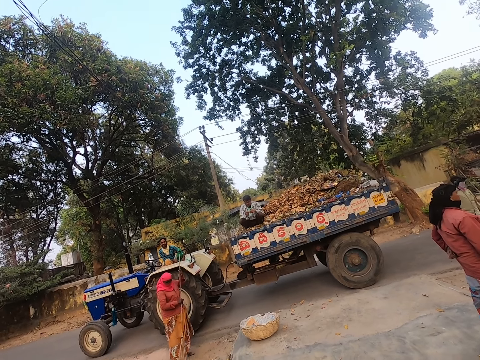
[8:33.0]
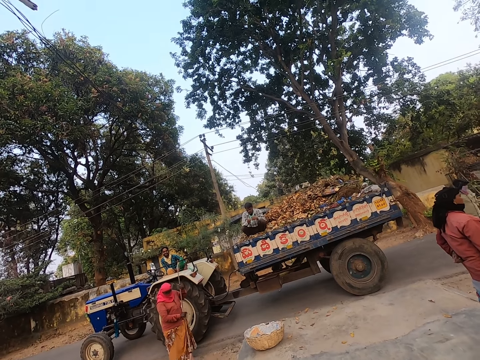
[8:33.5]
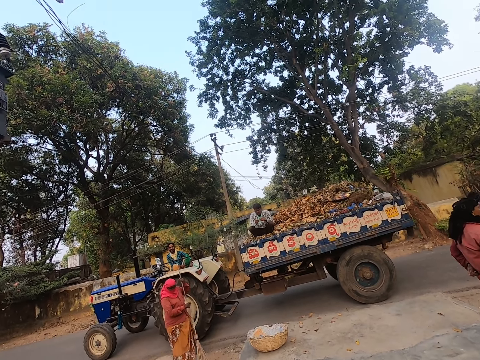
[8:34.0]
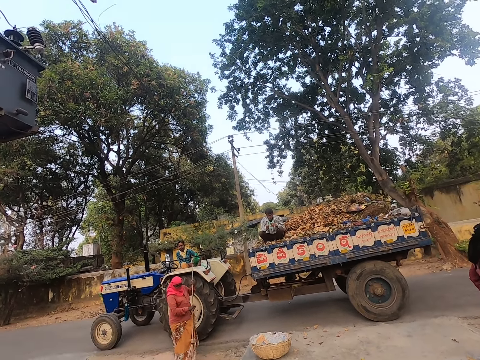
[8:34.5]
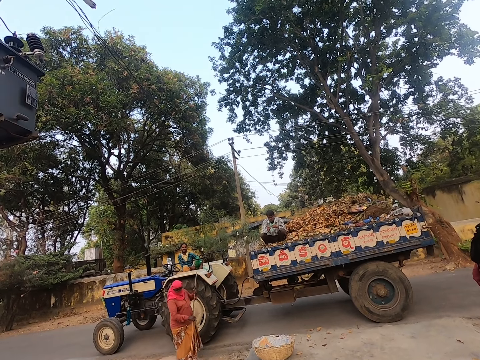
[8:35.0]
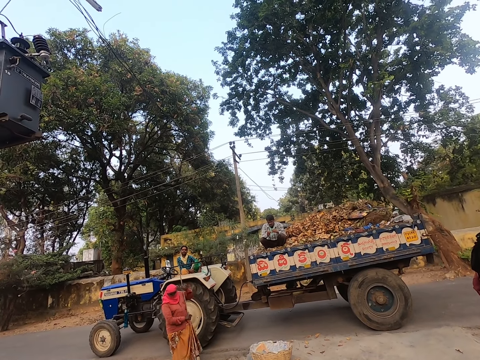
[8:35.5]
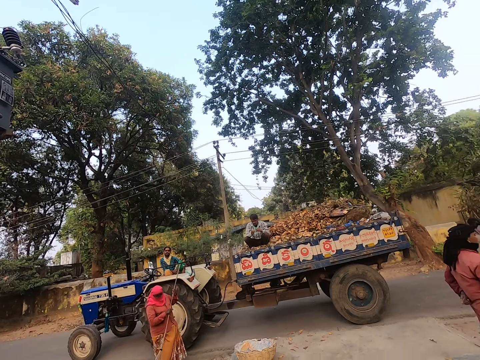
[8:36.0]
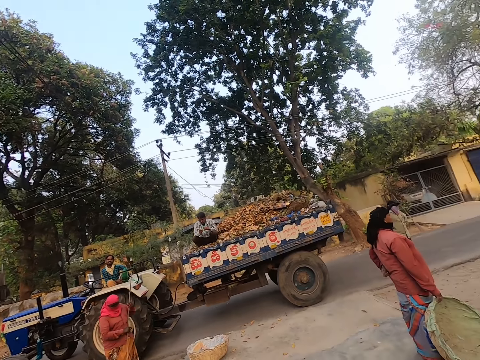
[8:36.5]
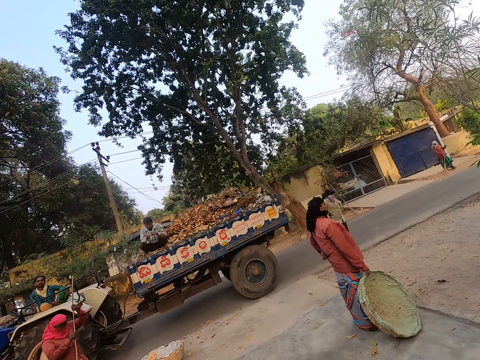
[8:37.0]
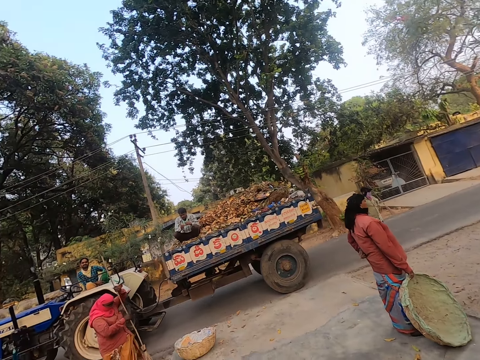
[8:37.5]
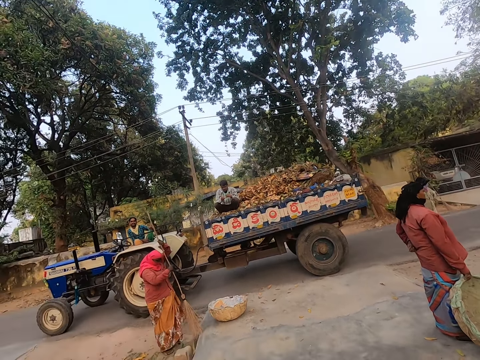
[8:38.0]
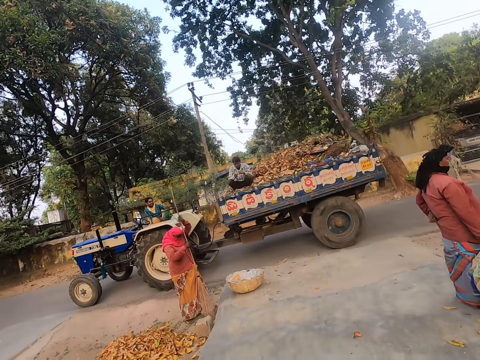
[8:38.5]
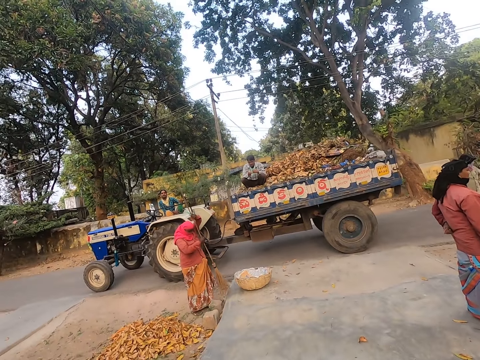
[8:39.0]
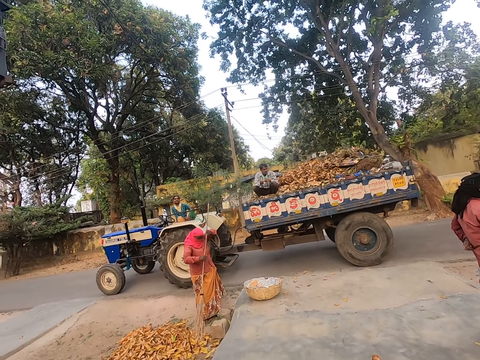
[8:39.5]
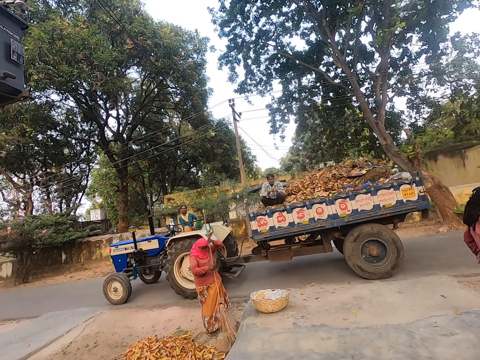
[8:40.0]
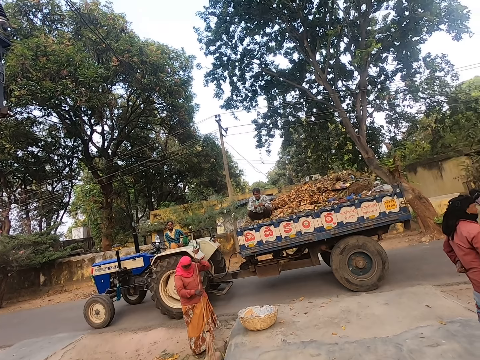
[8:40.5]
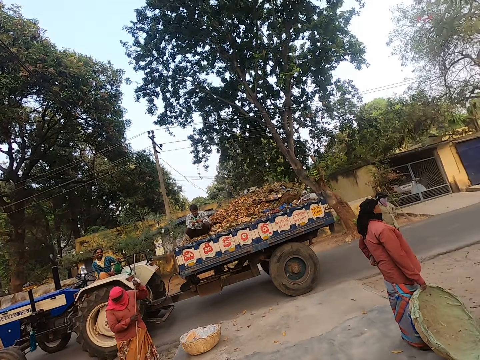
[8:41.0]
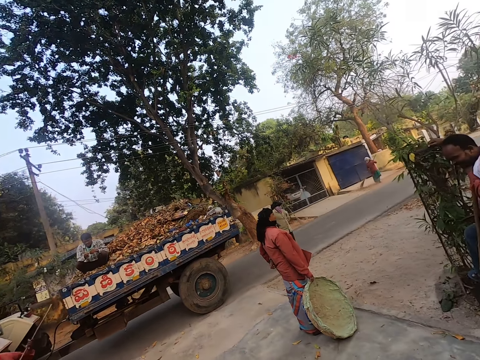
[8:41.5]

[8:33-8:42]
The camera wearer converses with a driver.

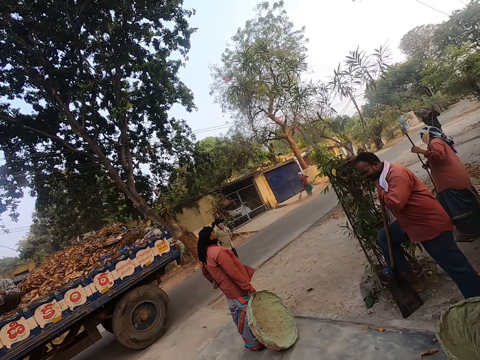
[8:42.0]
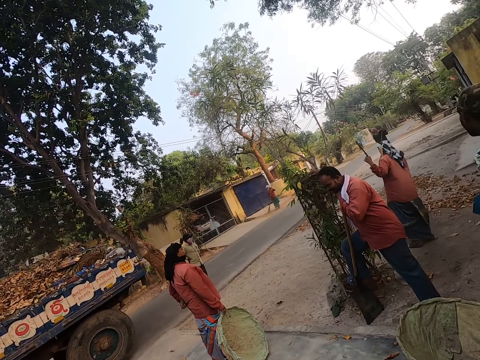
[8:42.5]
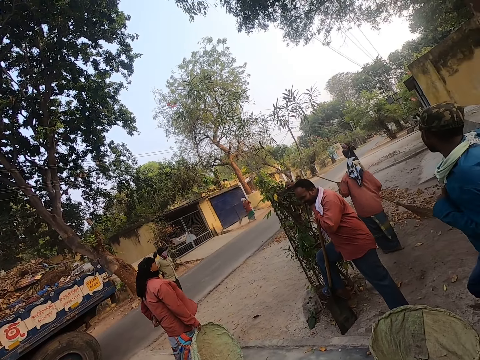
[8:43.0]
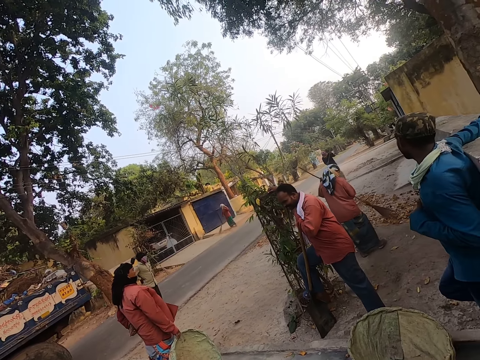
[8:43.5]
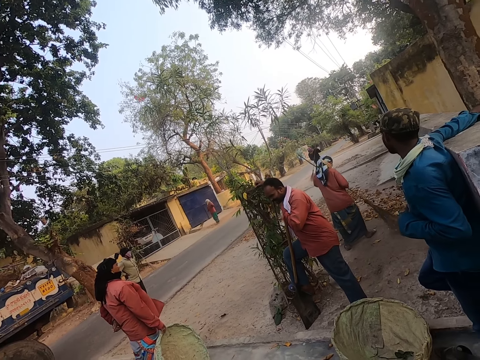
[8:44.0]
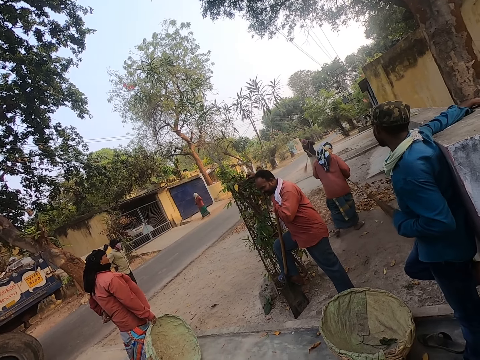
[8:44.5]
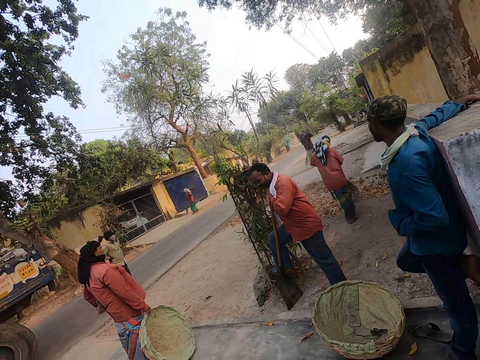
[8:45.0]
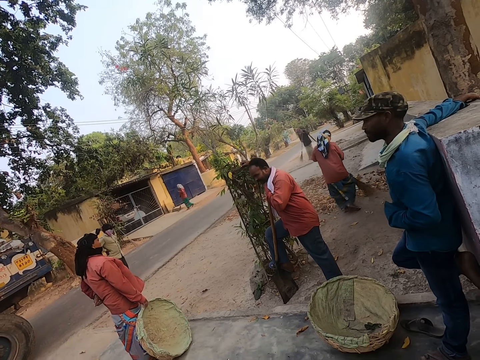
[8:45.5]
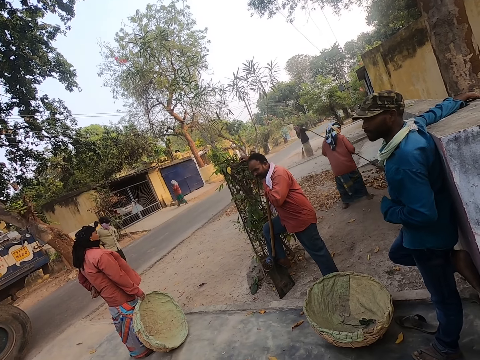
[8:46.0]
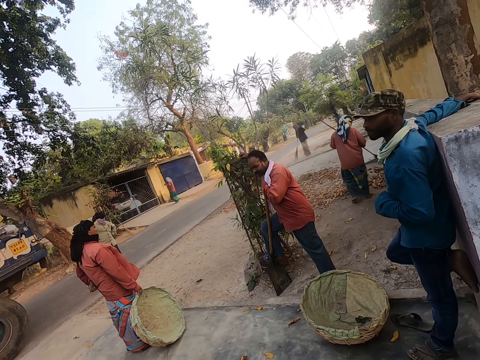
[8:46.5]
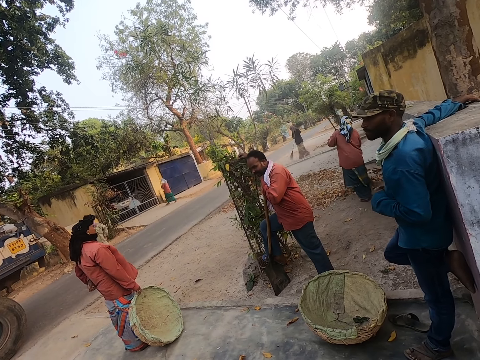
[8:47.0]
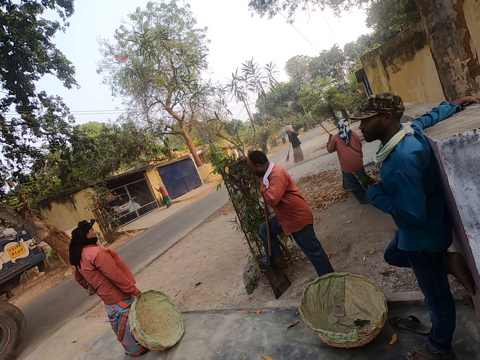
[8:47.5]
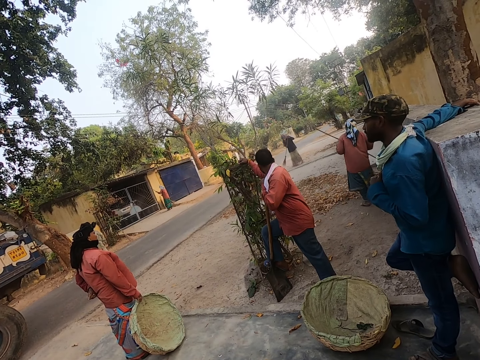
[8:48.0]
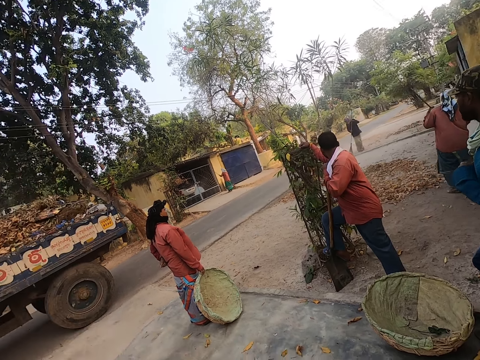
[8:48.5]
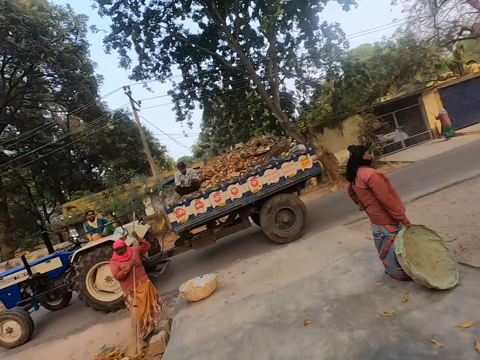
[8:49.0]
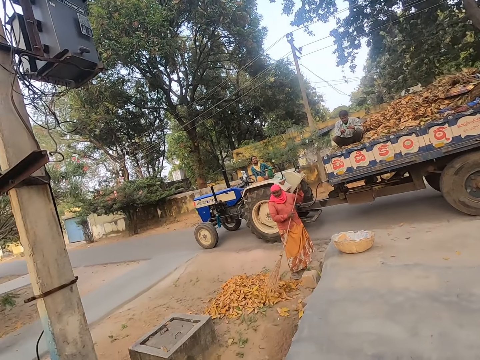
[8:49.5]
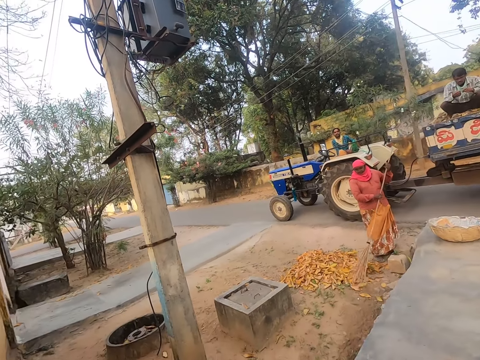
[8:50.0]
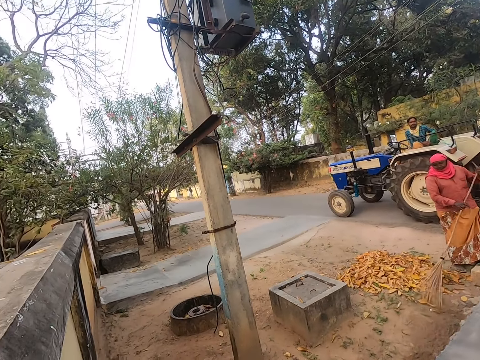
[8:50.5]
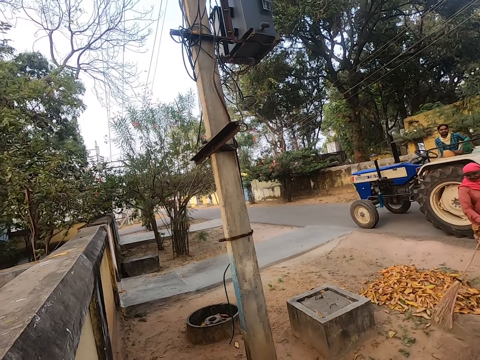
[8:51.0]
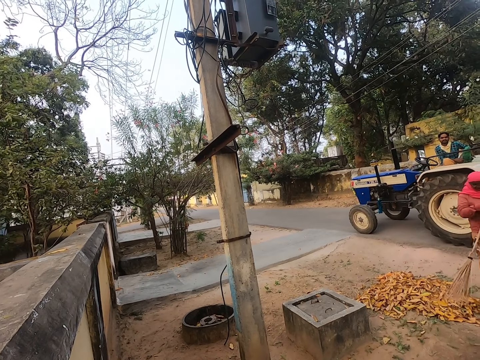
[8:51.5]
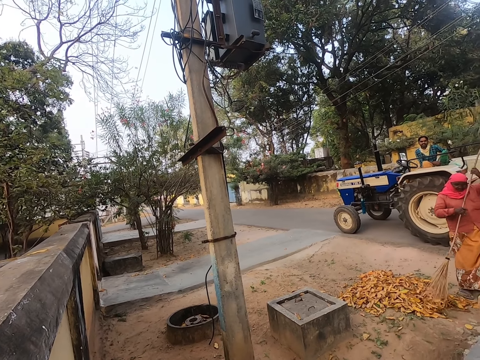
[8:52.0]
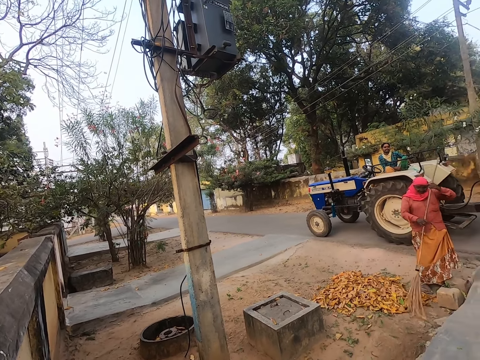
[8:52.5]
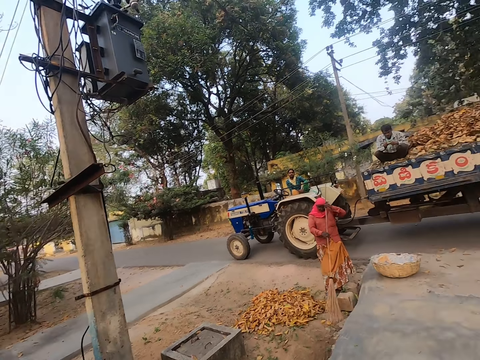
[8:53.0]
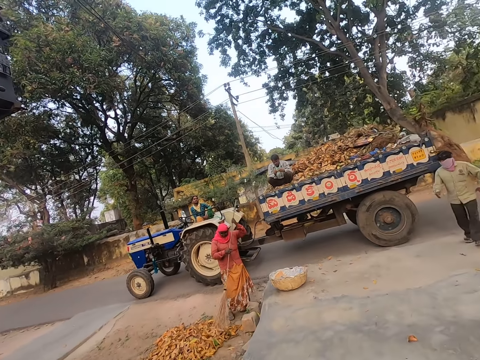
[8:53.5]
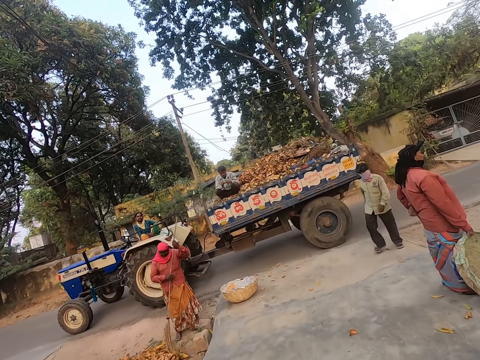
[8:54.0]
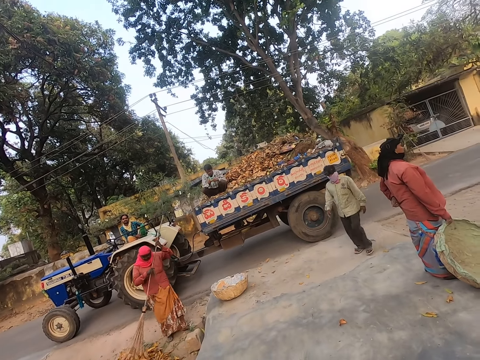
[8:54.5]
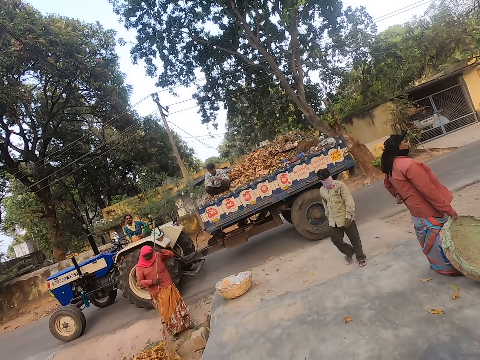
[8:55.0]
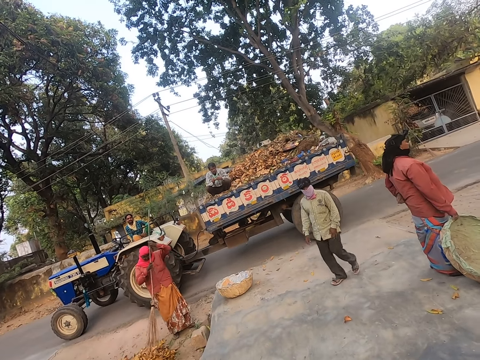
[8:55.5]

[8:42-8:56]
A woman sweeps the floor with a broom. The woman sweeps the floor using a broom again. A man sweeps the floor with a broom.

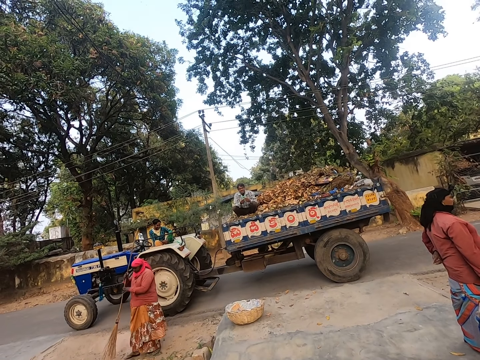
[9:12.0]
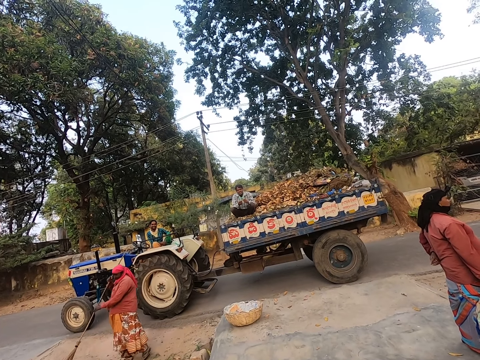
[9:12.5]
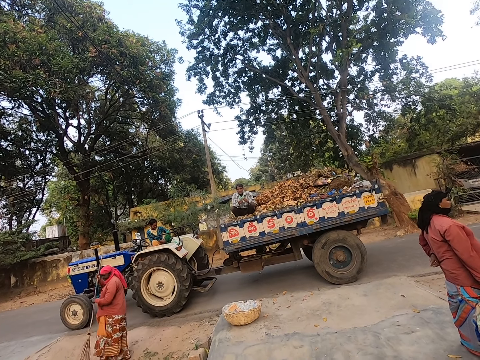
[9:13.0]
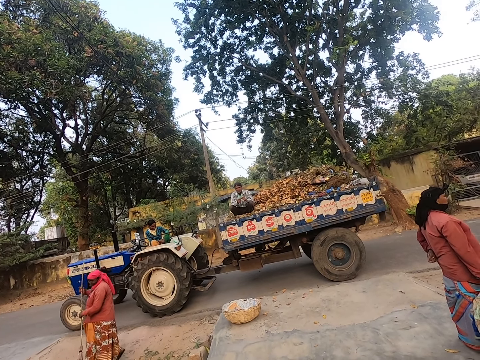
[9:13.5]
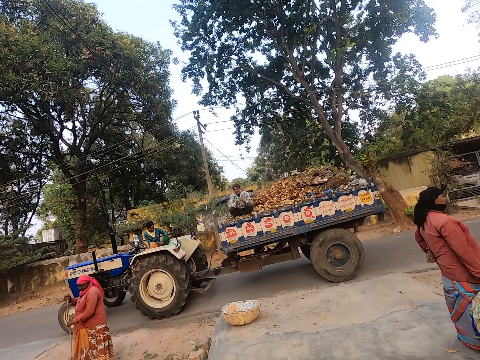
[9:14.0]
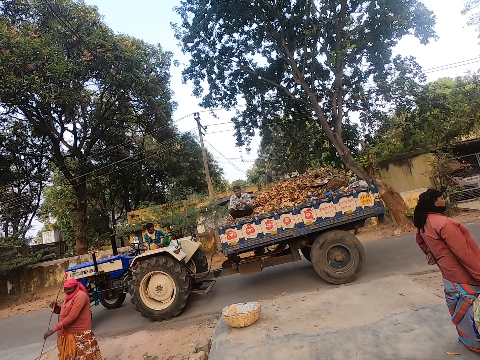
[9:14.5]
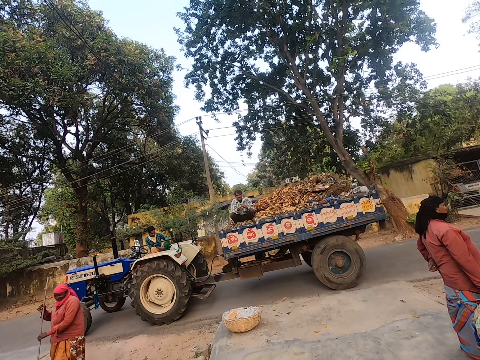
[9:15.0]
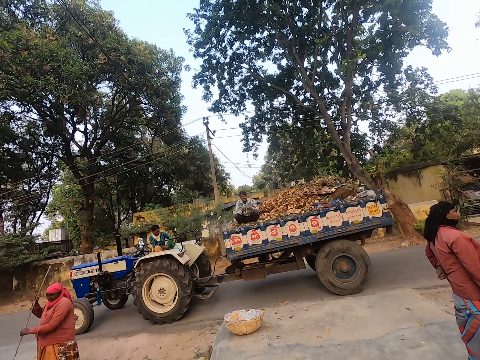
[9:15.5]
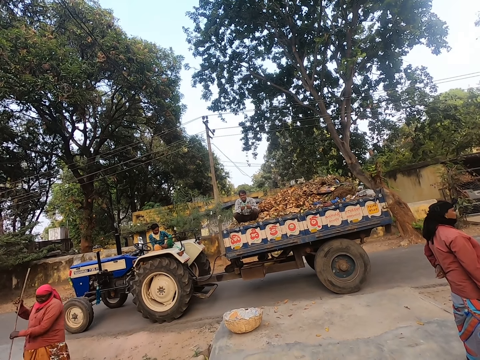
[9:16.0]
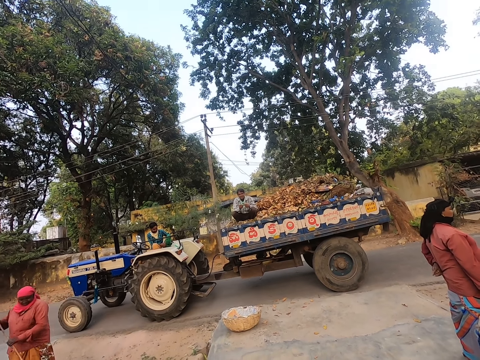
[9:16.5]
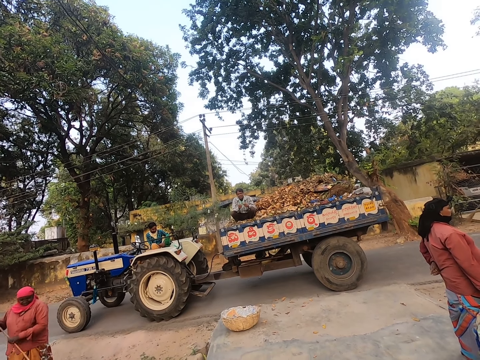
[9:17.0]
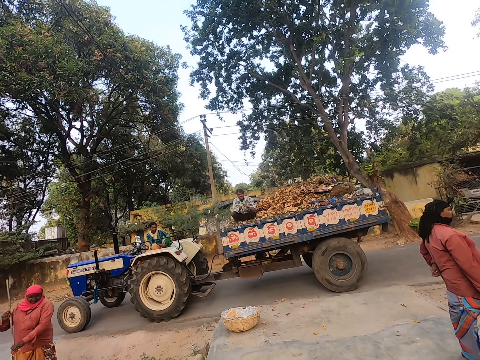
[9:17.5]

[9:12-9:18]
A woman sweeps the floor using a broom.
